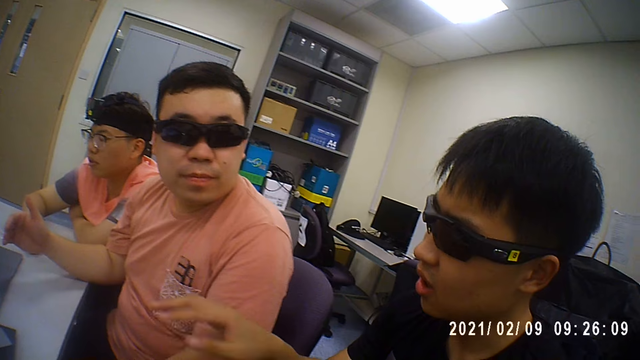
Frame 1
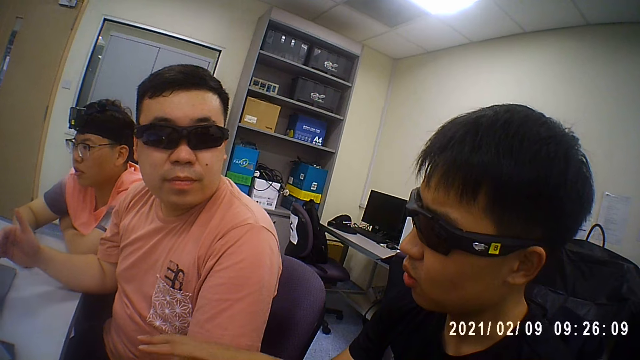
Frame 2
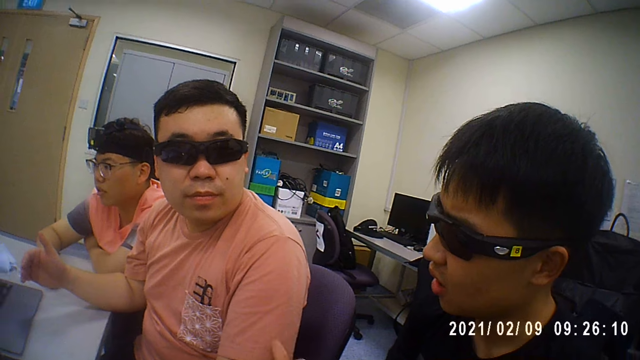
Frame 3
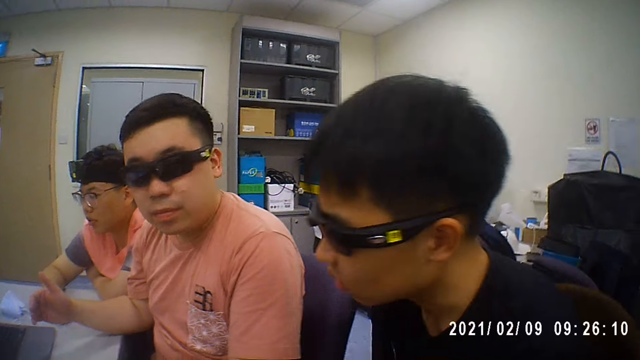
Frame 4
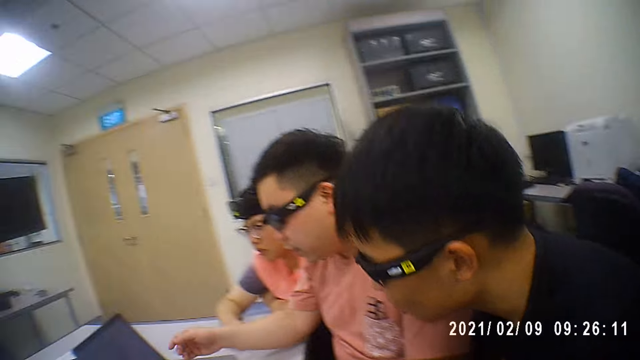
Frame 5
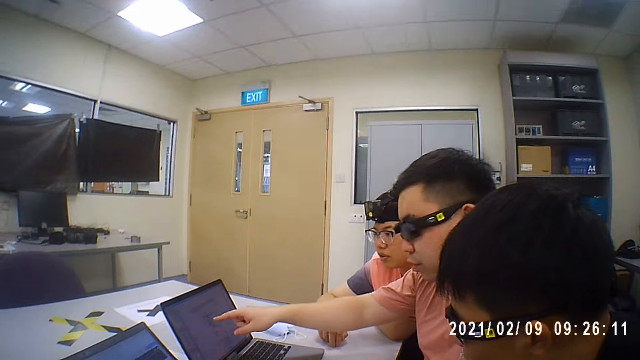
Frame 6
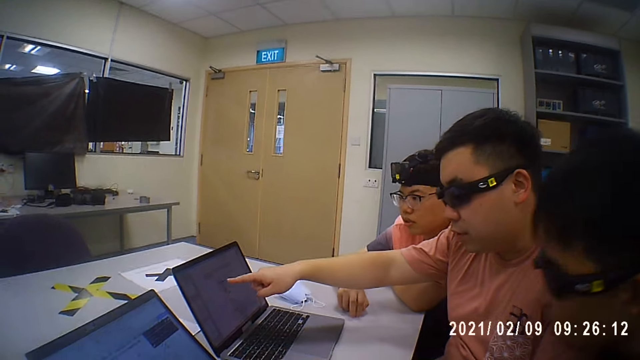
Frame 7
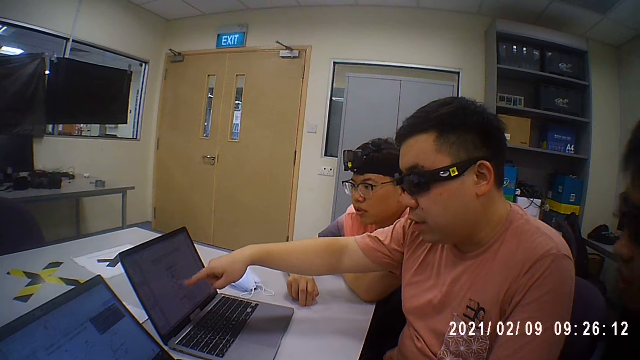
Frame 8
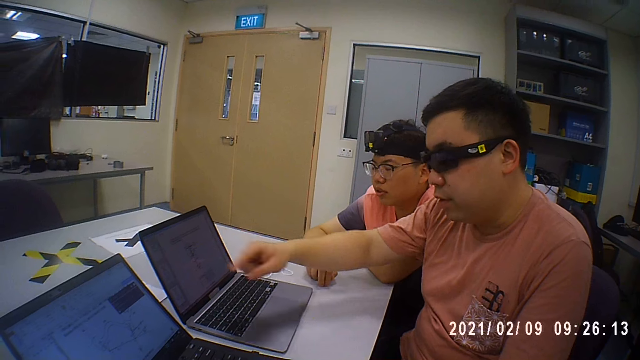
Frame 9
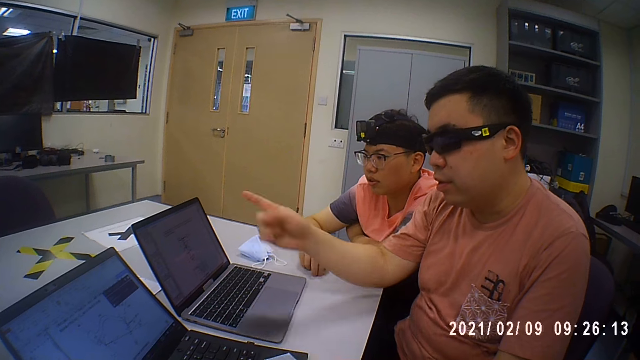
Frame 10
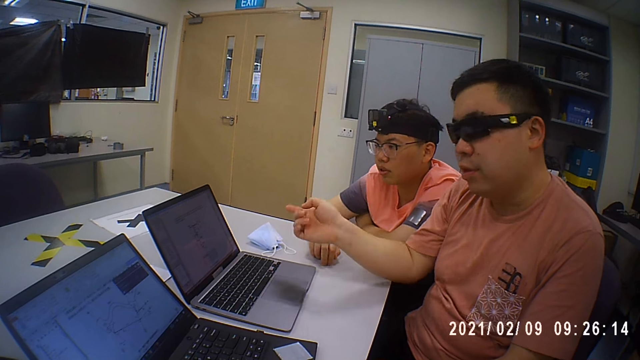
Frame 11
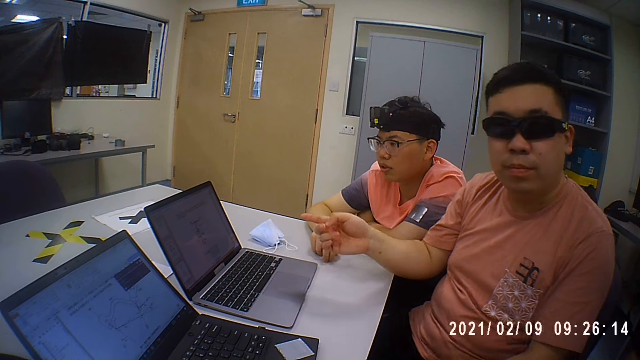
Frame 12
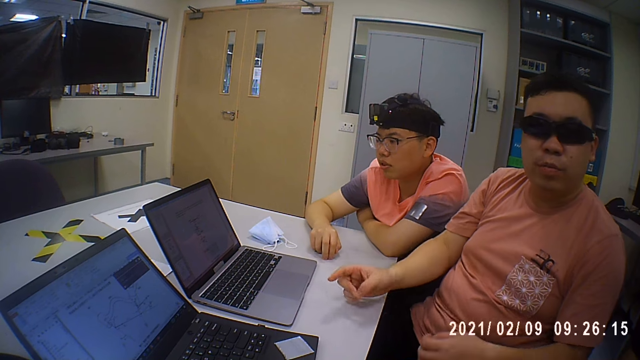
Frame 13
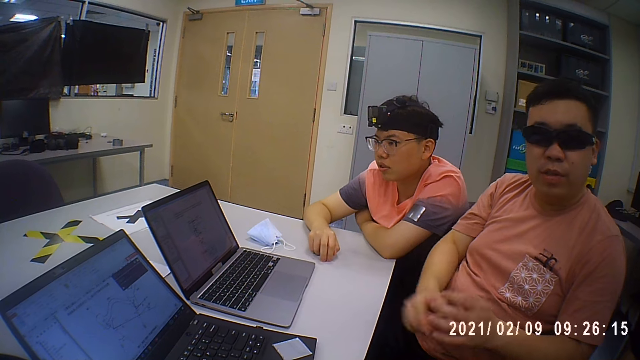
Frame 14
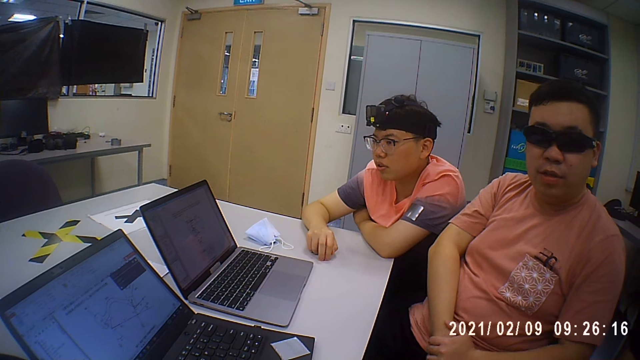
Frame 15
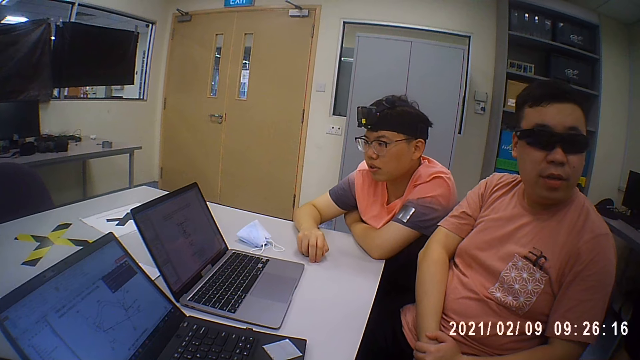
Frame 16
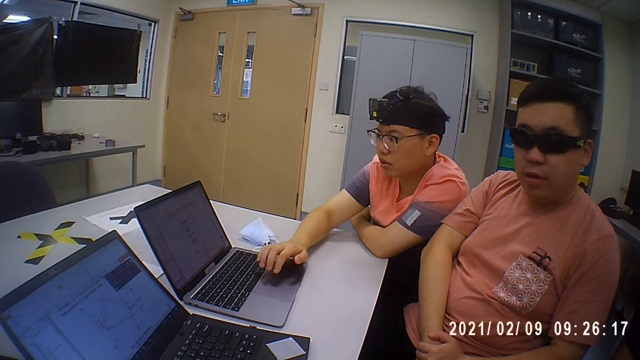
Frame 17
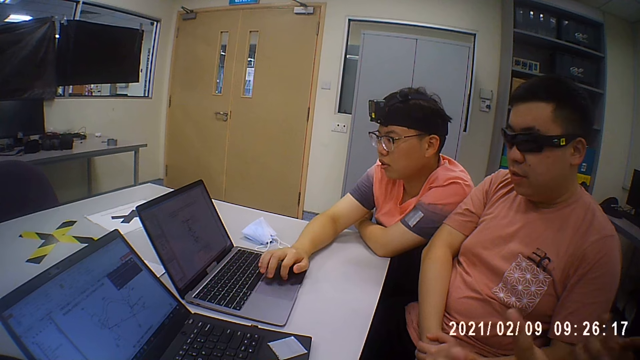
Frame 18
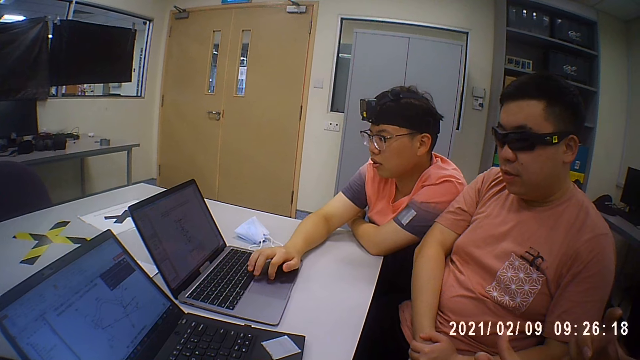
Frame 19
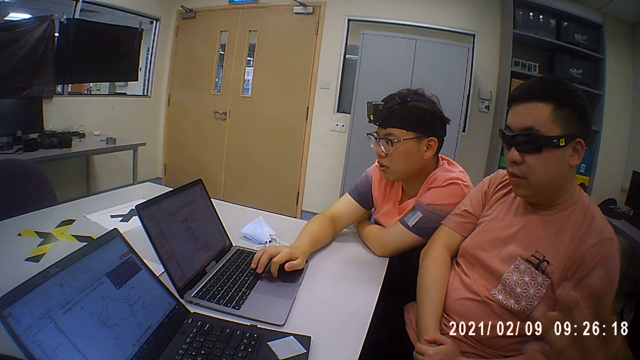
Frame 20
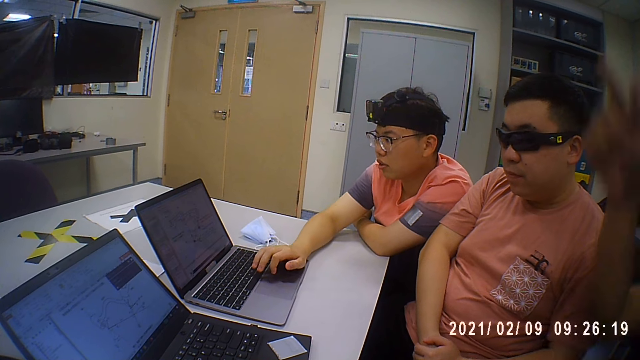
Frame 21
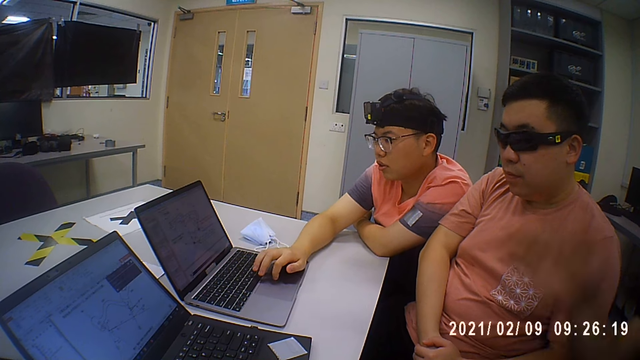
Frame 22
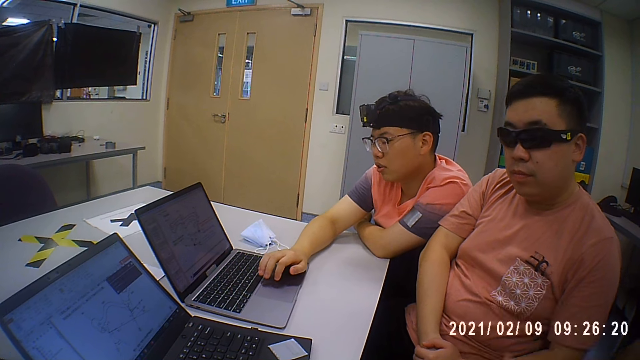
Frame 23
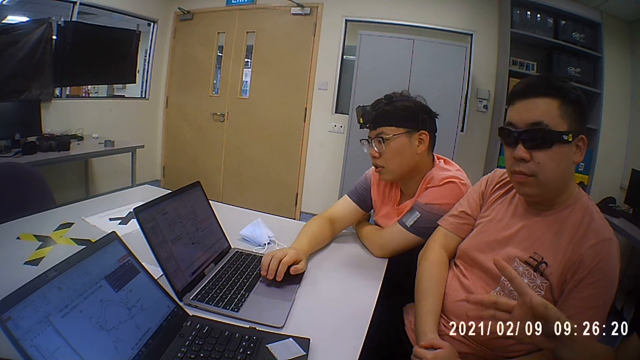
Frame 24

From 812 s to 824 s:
A man interacts with the camera wearer. He gestures. Another man gestures. He interacts with the camera wearer. A third man touches the trackpad of the laptop on the table with his right hand. He scrolls the laptop.

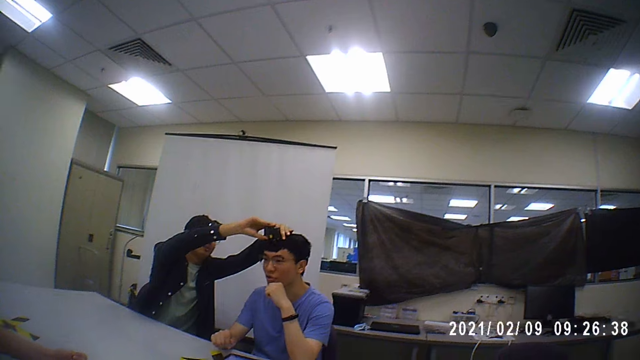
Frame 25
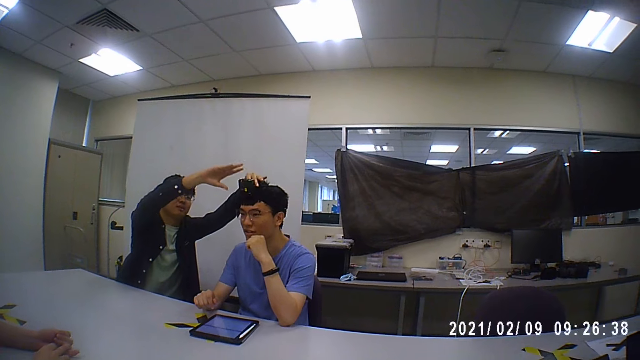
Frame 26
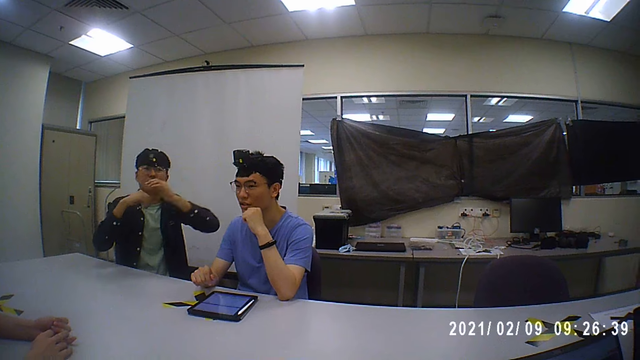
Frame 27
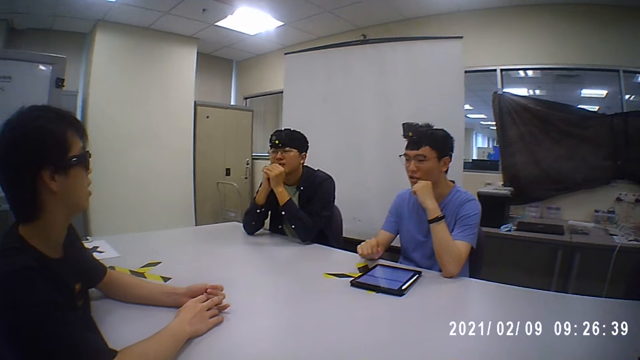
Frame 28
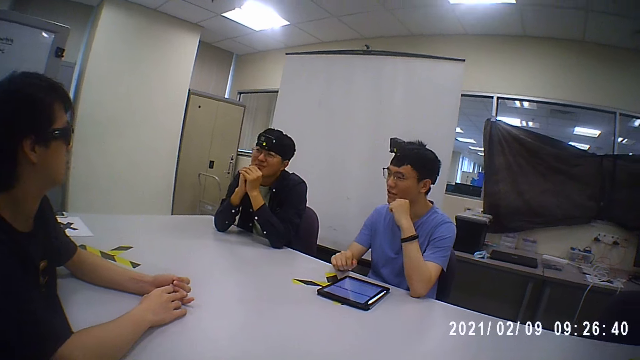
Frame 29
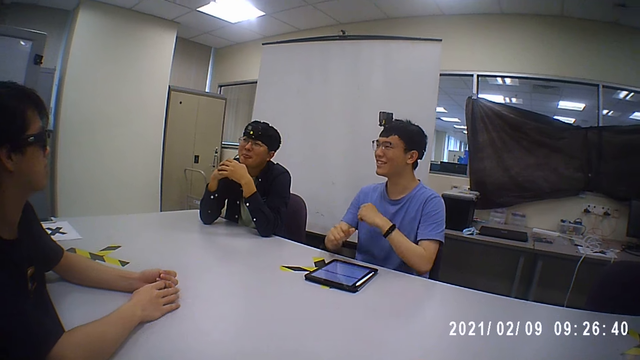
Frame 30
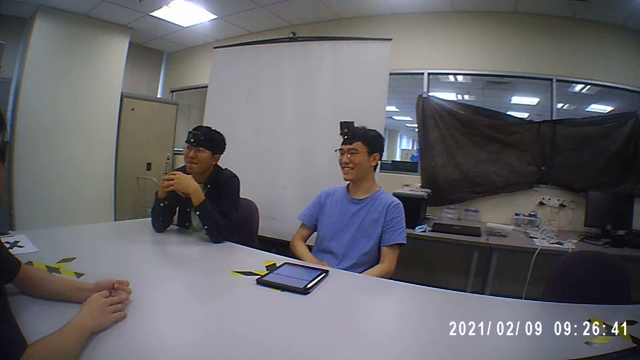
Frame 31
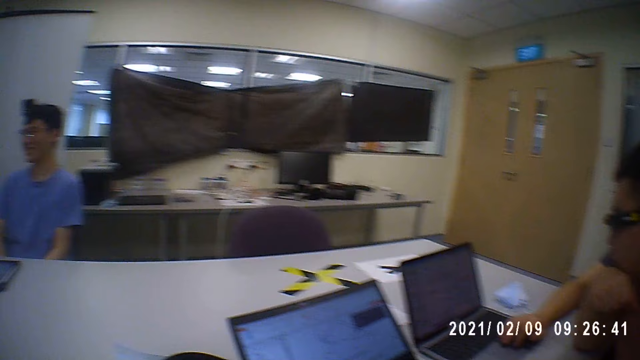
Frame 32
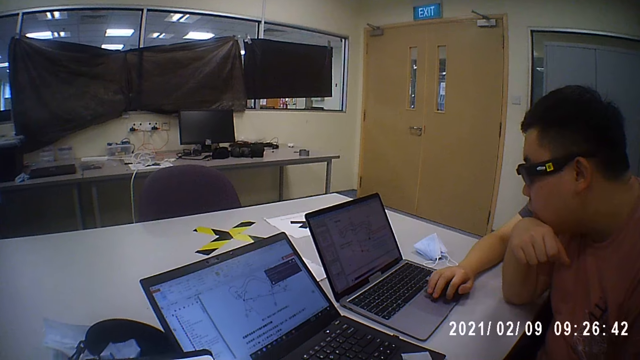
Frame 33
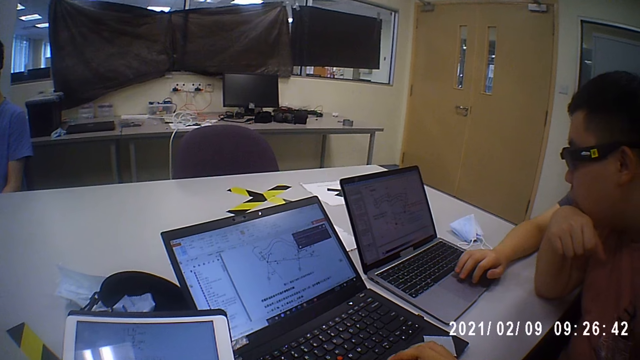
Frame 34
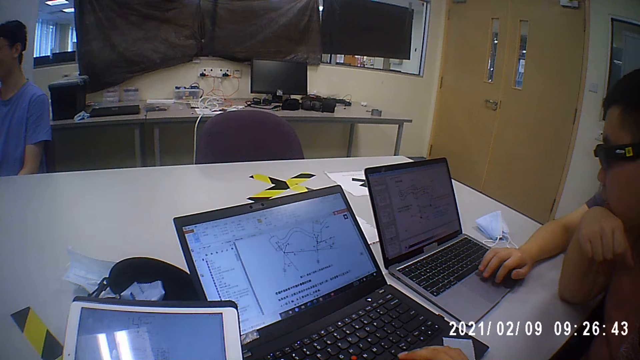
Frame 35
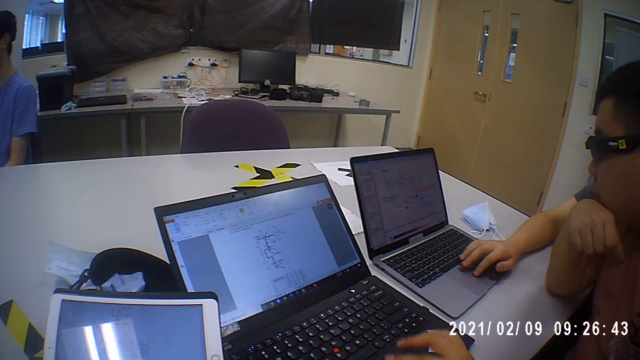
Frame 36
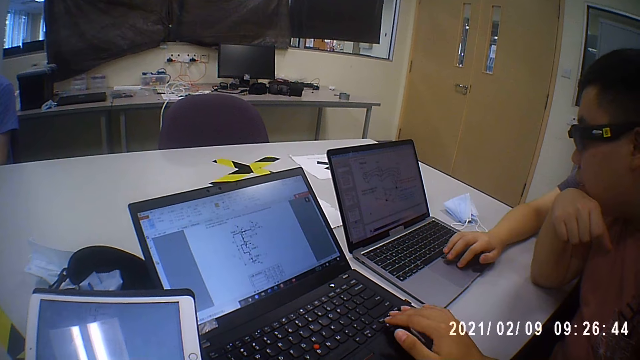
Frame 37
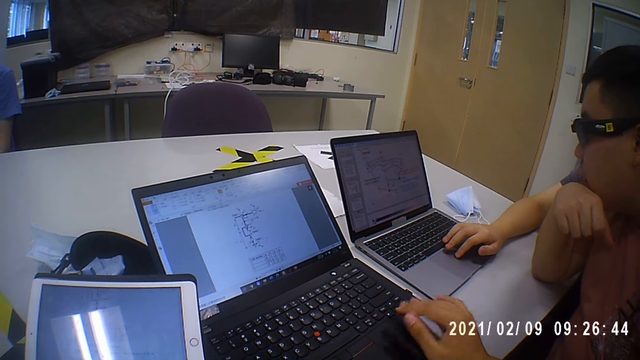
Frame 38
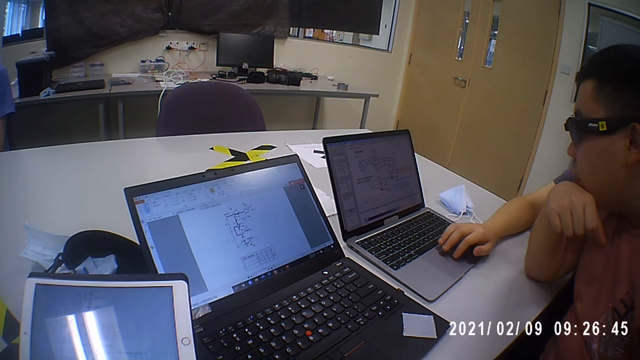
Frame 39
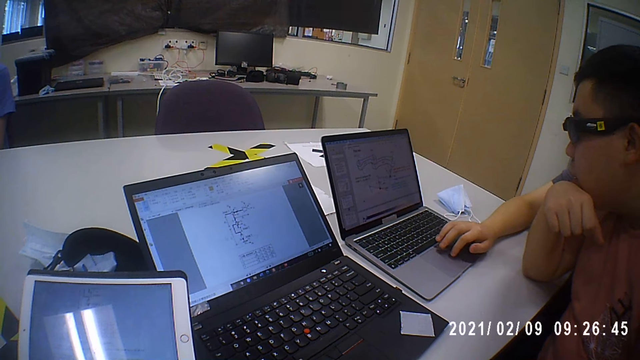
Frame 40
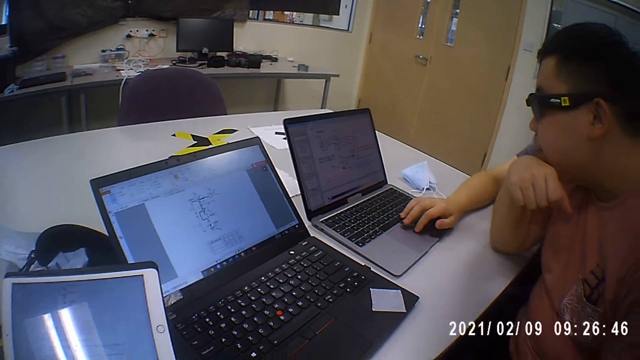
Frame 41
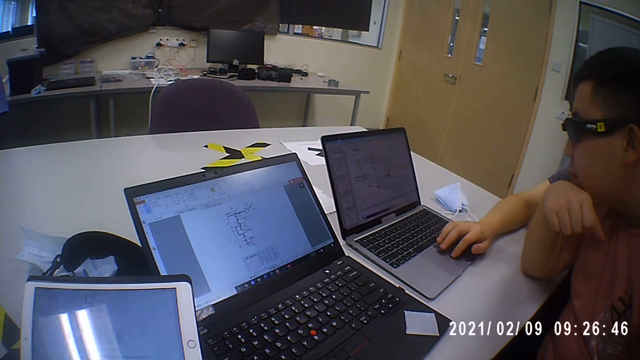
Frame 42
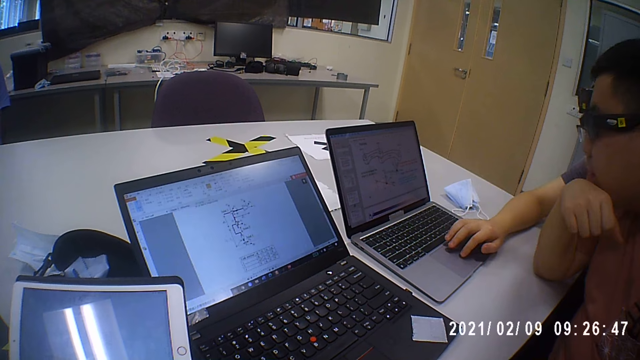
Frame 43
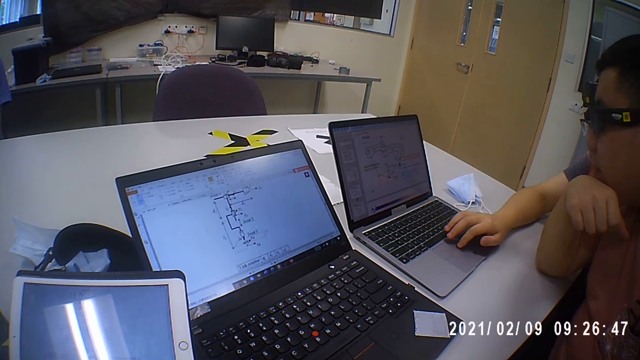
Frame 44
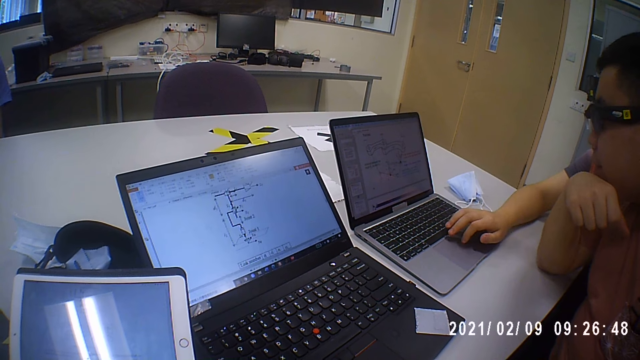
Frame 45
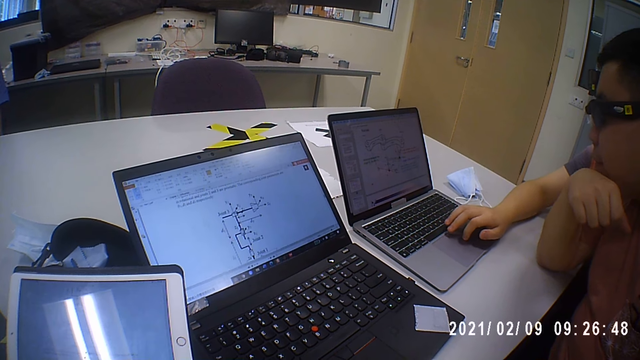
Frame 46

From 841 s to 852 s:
A man talks to another man. The camera wearer looks around the room. A third man operates the laptop. A fourth man operates the laptop.
